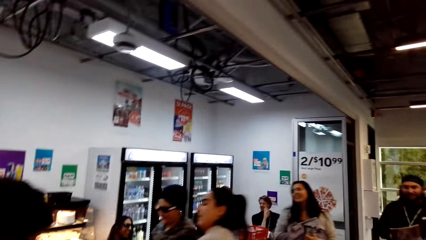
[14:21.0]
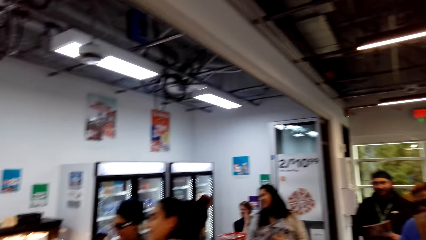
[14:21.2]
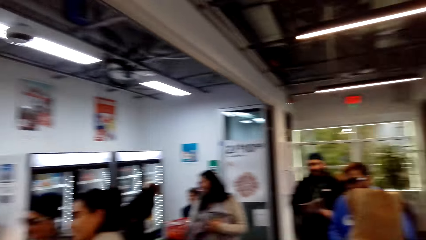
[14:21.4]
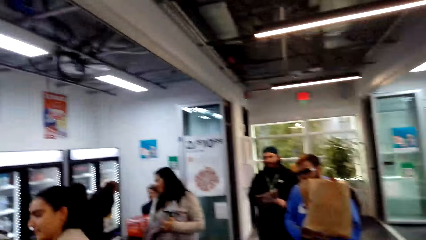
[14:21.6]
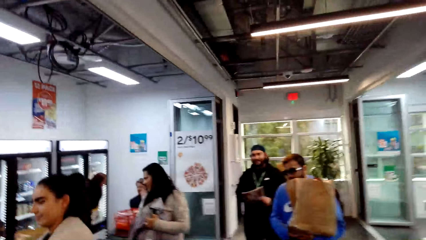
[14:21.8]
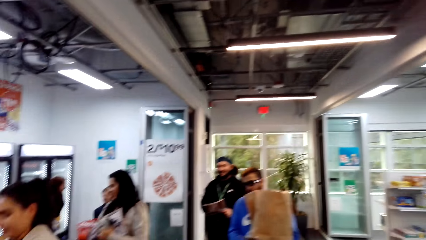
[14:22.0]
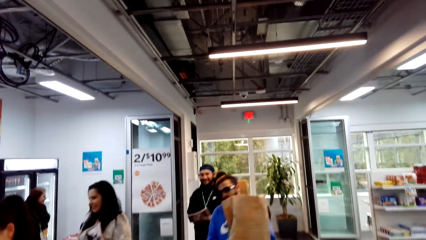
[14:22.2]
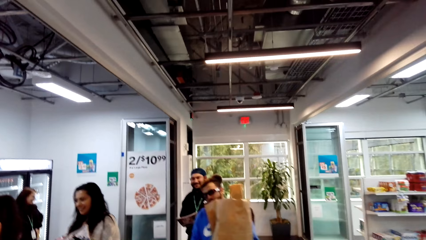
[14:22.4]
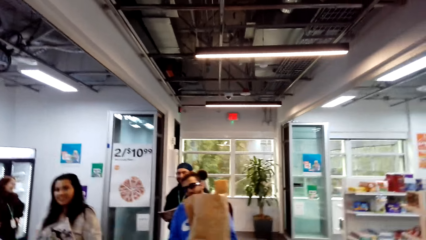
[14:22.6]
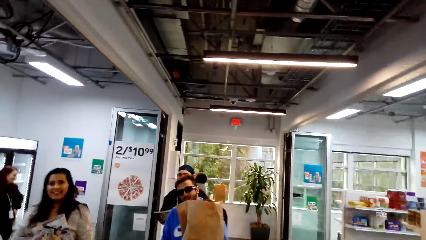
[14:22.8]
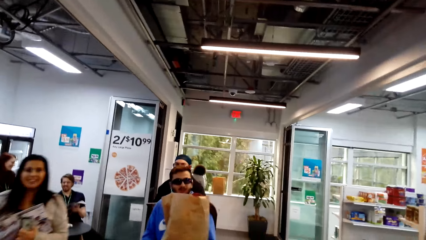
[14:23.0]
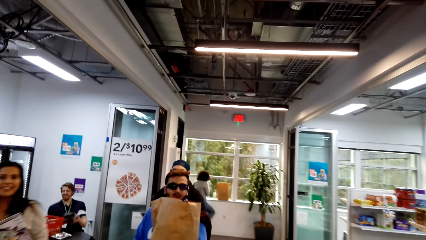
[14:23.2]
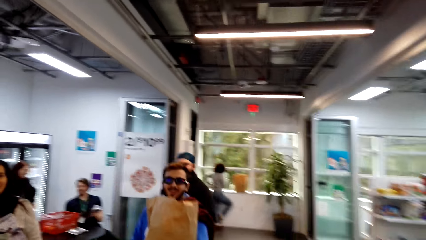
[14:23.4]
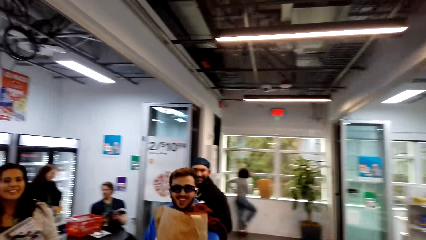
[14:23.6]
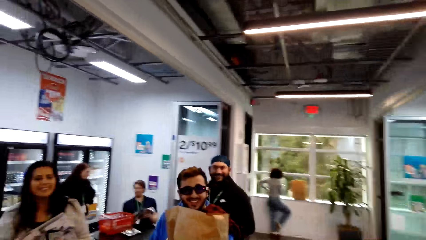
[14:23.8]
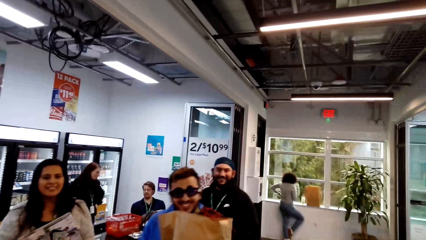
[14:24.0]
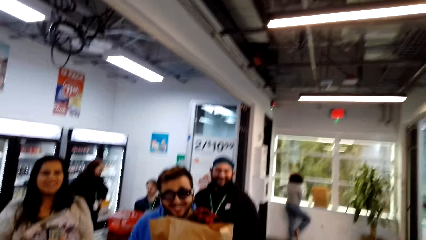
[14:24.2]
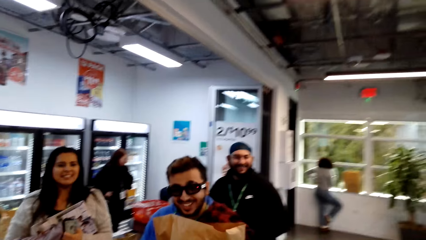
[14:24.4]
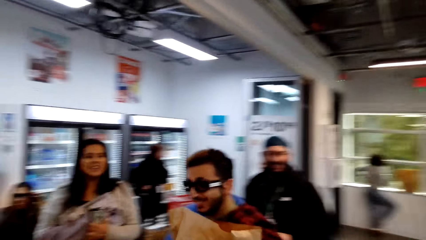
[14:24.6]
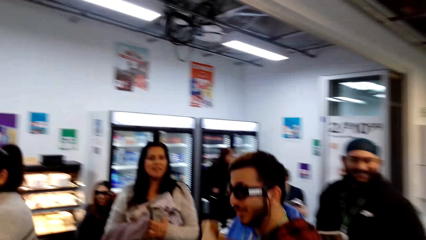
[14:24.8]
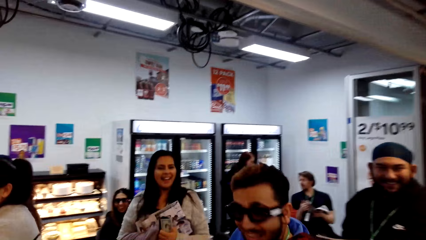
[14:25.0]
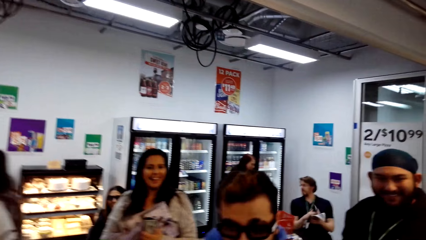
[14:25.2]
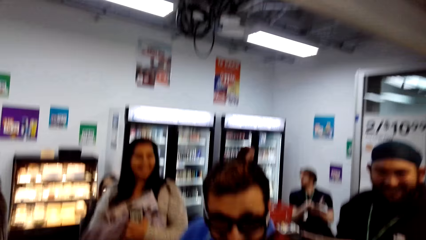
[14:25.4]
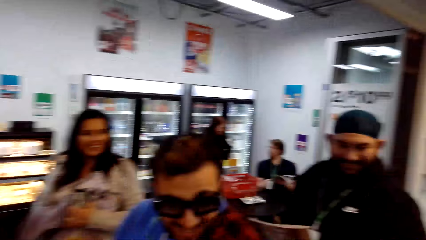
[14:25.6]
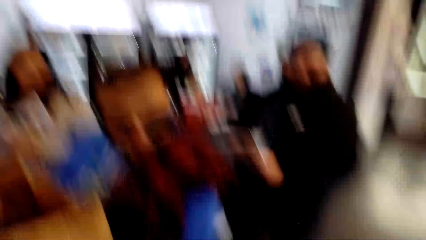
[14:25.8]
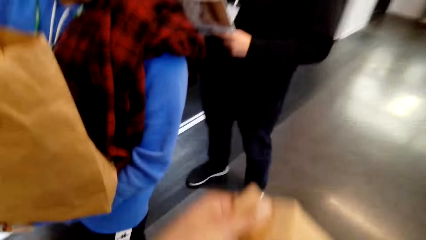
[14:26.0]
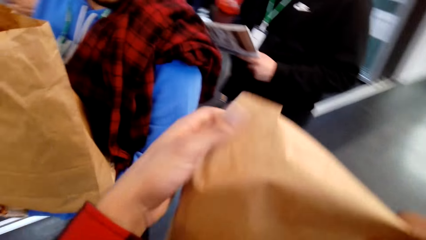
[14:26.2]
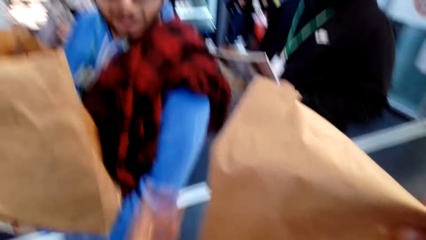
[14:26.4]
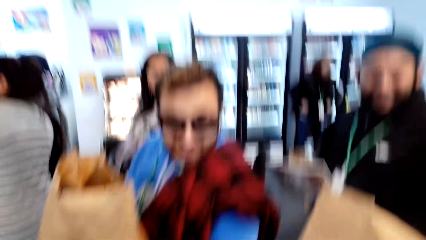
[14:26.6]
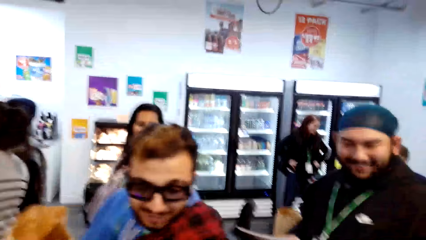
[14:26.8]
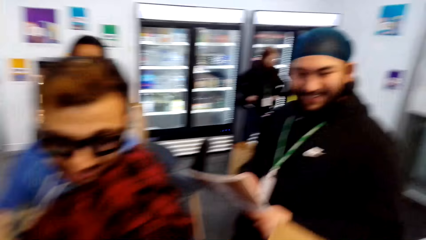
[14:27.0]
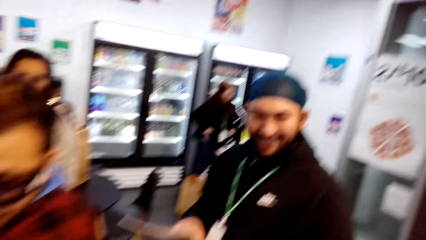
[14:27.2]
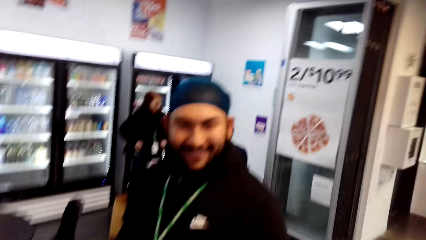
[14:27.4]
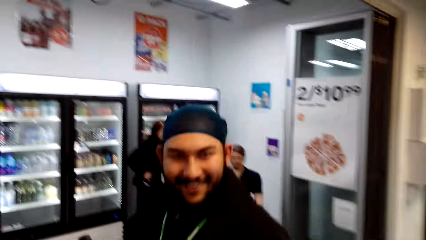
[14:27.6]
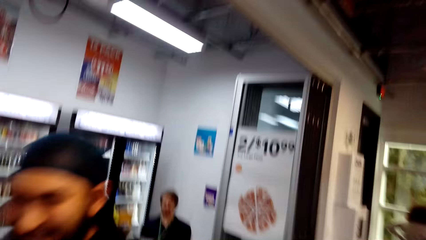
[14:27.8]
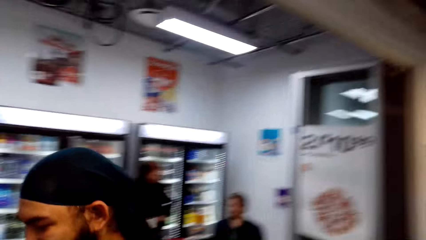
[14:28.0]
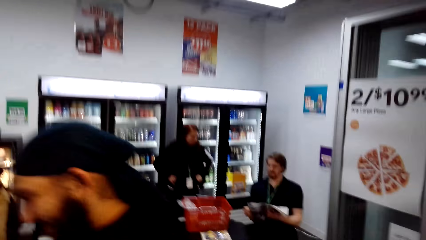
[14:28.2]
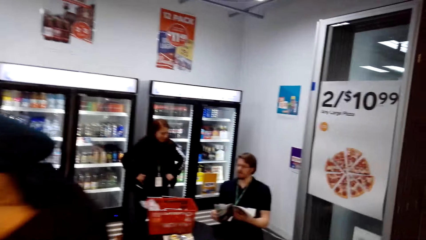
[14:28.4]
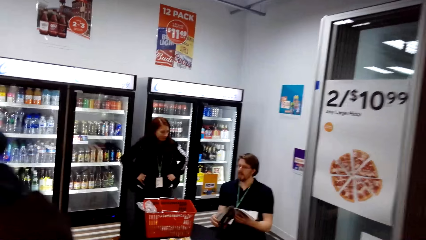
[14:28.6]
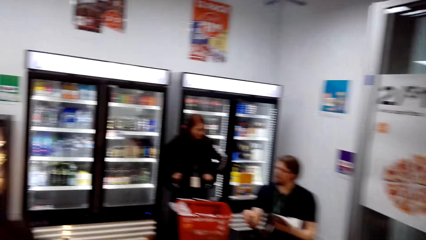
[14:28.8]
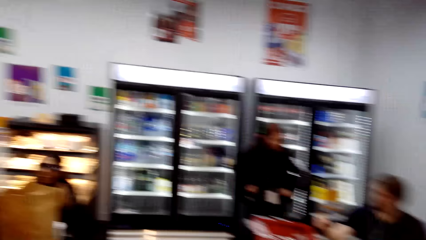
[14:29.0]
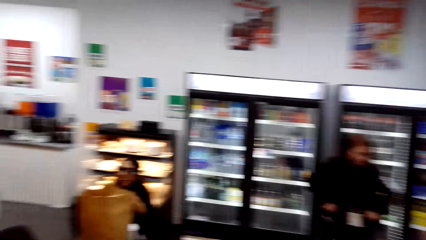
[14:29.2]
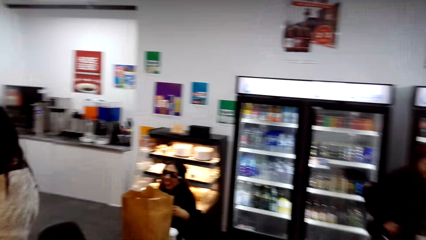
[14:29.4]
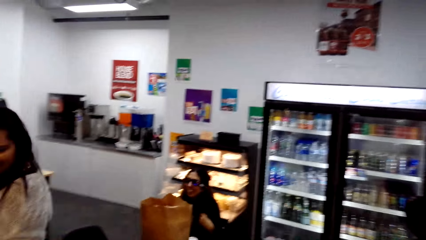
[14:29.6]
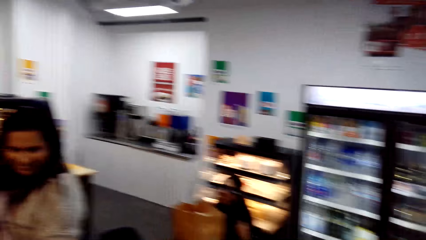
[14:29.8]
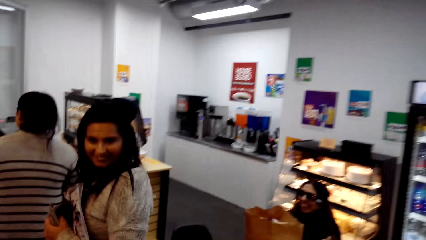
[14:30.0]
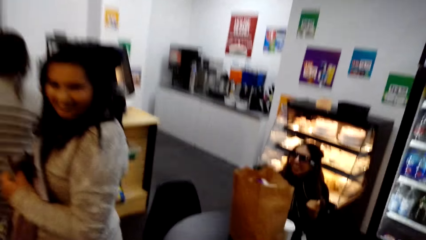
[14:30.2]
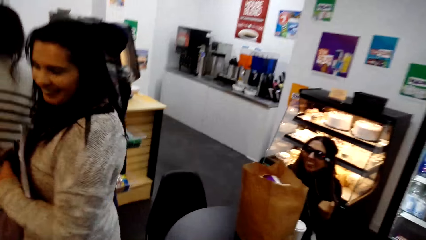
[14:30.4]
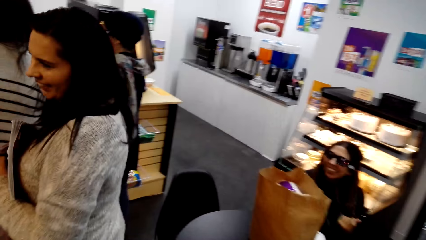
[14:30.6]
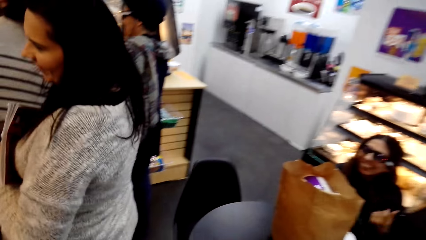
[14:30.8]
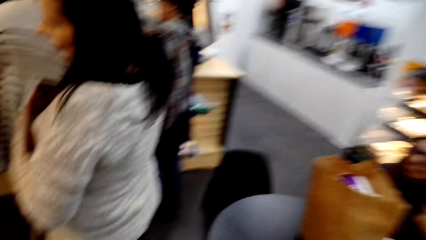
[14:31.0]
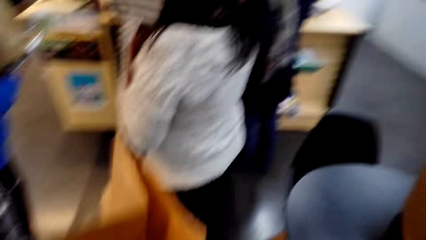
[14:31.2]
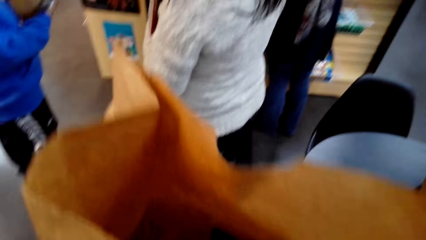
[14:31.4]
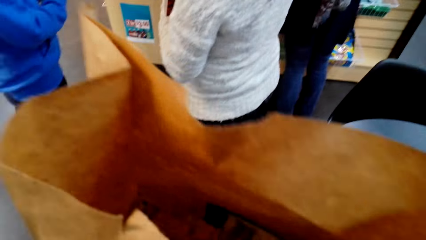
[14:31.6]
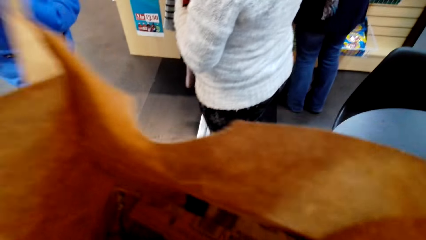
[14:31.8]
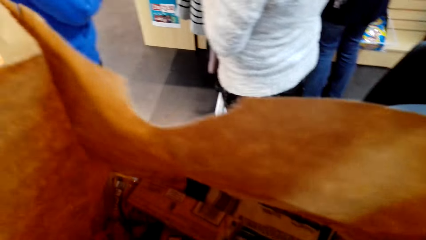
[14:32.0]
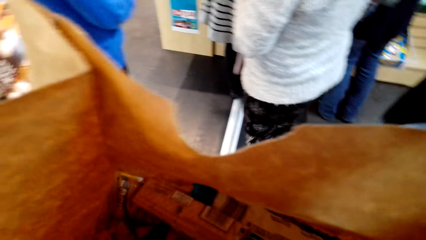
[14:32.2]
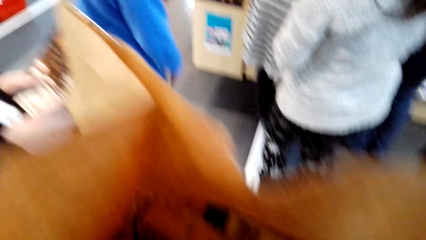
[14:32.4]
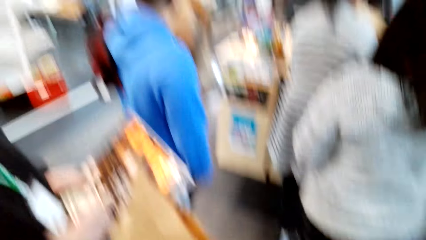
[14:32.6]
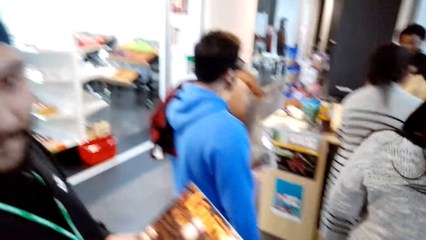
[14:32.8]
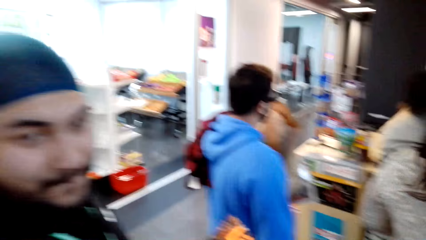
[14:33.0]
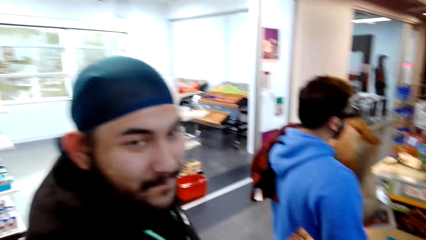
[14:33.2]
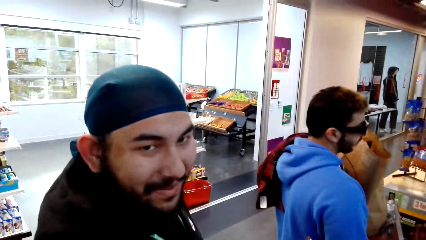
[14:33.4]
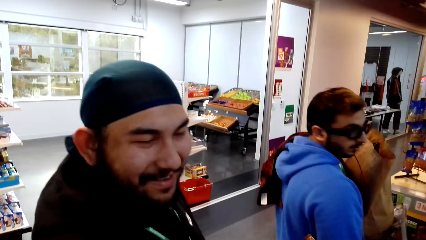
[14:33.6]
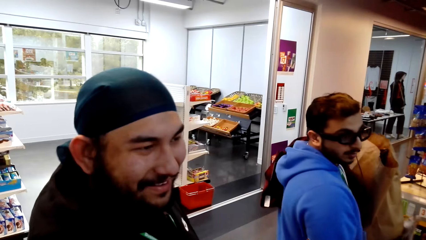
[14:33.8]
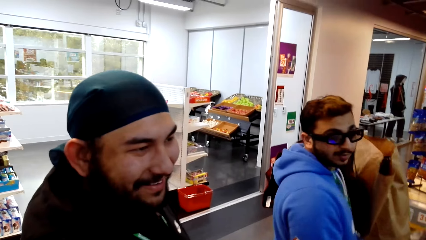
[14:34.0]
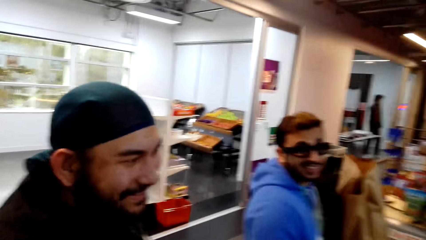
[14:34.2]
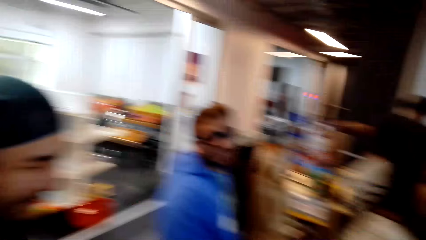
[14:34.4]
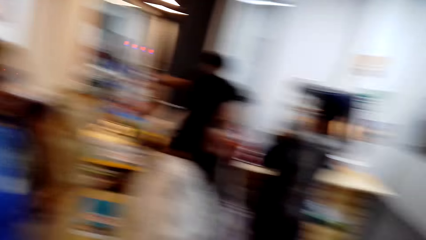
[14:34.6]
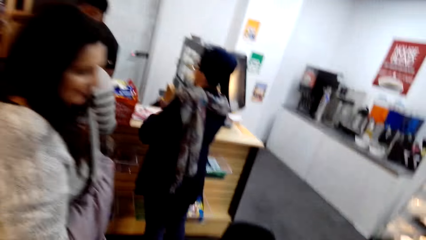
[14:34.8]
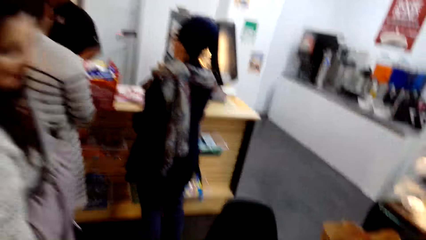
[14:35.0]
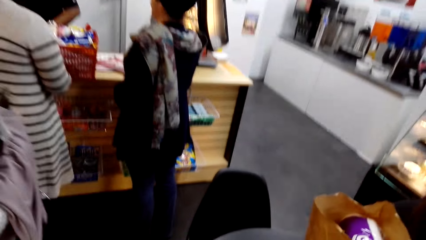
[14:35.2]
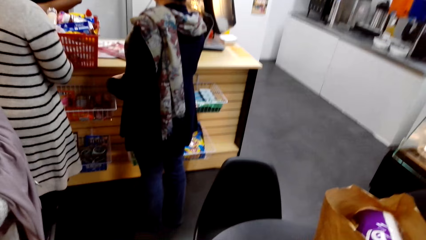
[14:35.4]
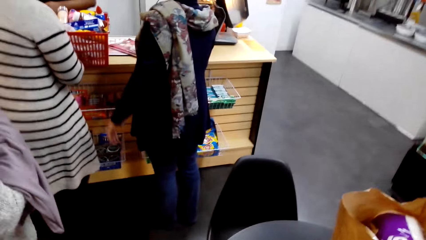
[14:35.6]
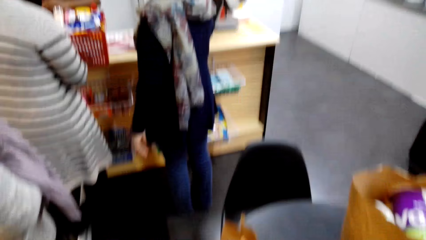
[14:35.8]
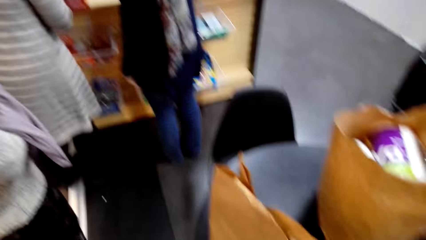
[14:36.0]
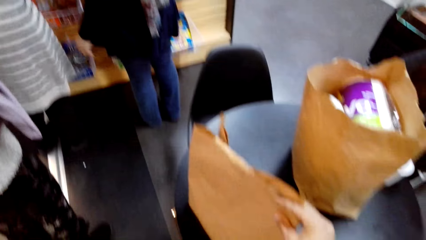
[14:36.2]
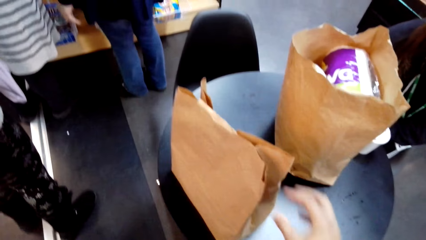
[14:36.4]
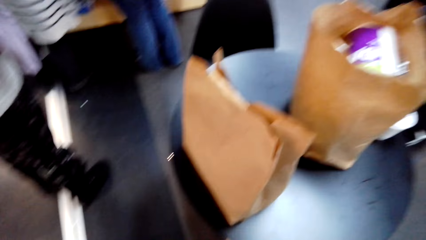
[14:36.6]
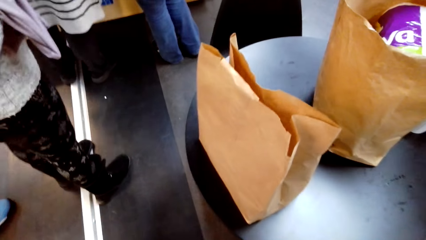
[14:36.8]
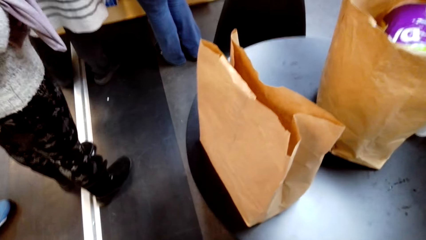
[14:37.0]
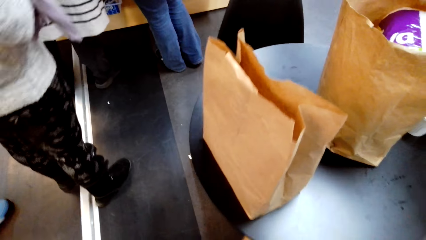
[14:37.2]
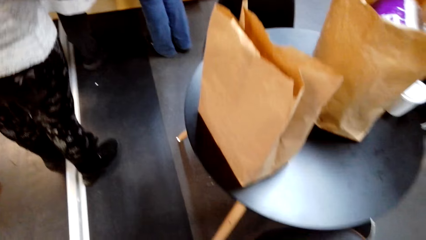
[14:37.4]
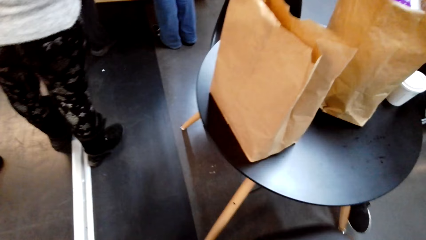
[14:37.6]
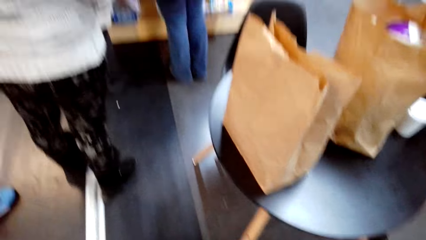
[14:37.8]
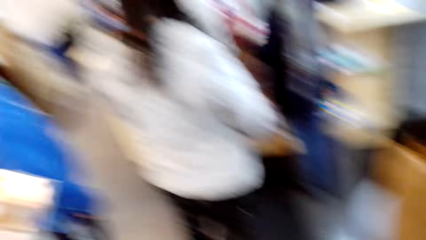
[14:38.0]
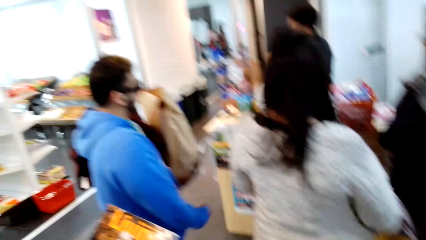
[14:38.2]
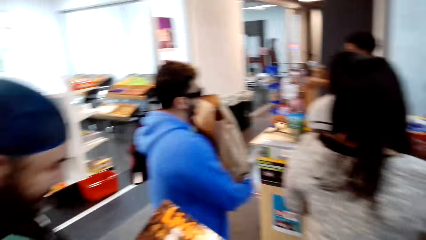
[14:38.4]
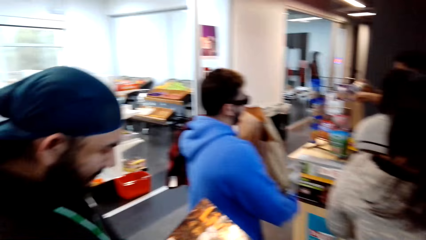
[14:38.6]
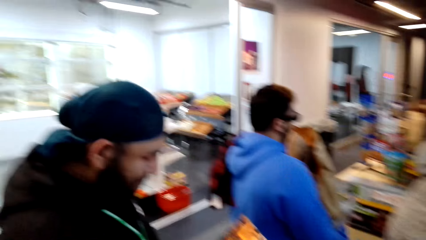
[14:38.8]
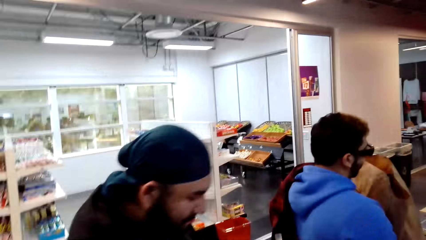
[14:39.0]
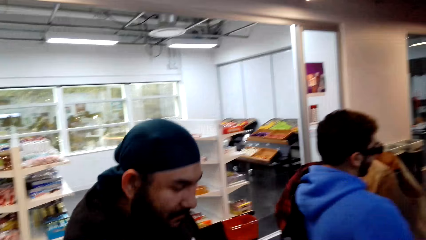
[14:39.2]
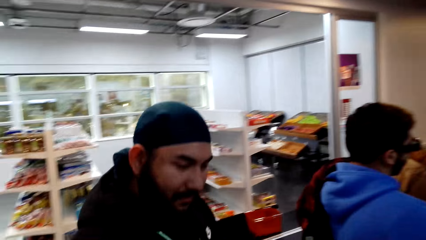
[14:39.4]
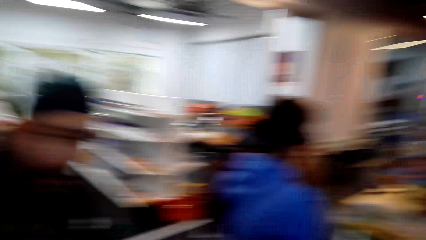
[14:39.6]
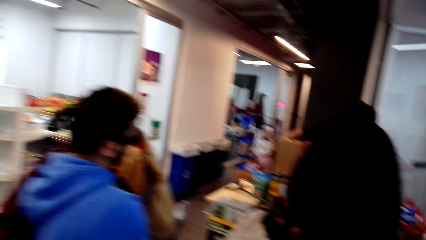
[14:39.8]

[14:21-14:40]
The camera wearer stares at the store. They talk to a man. They walk towards the table. They talk to another man. They dialogue with a man.
